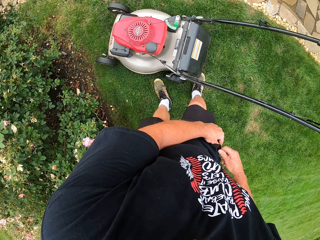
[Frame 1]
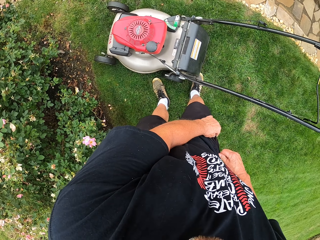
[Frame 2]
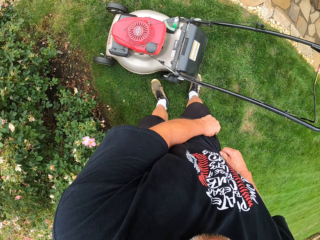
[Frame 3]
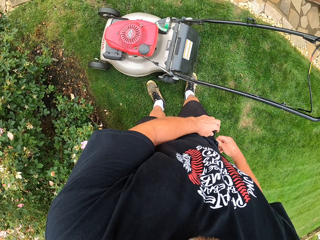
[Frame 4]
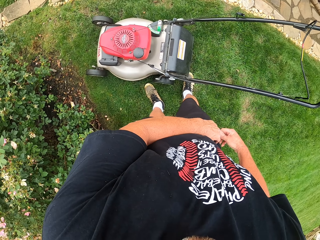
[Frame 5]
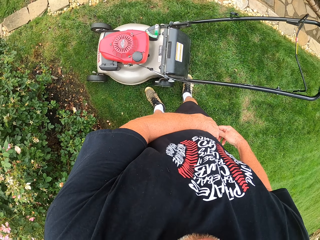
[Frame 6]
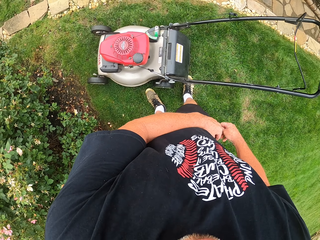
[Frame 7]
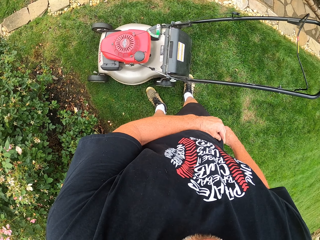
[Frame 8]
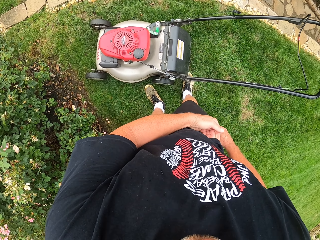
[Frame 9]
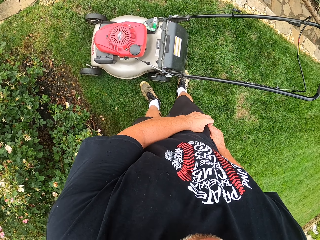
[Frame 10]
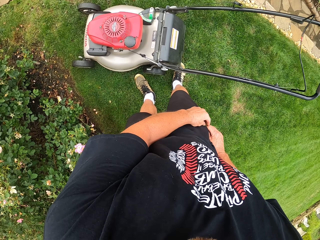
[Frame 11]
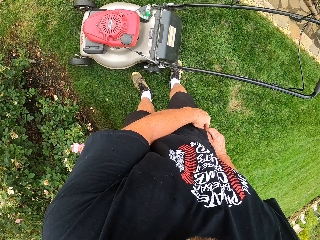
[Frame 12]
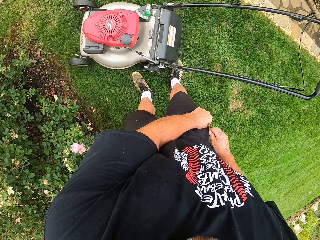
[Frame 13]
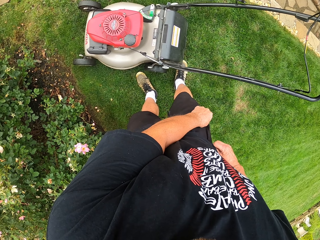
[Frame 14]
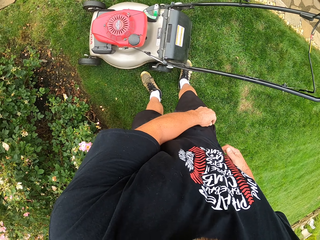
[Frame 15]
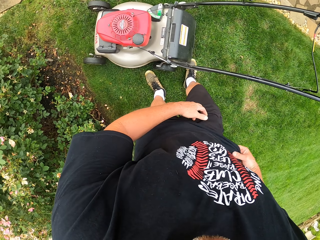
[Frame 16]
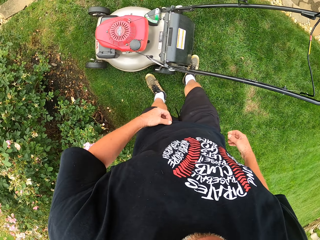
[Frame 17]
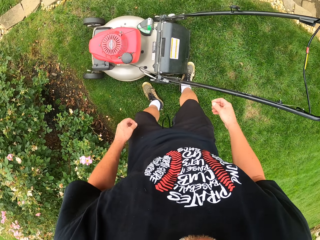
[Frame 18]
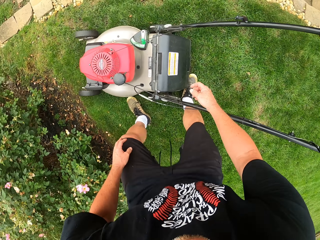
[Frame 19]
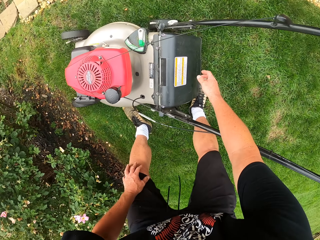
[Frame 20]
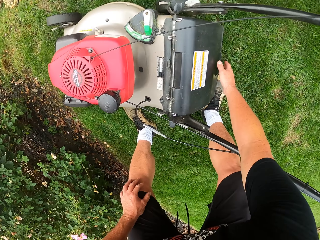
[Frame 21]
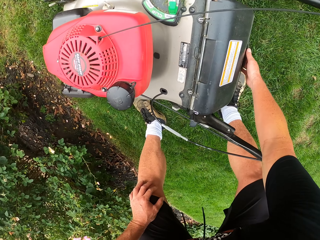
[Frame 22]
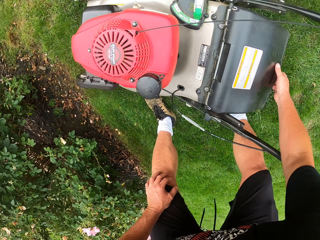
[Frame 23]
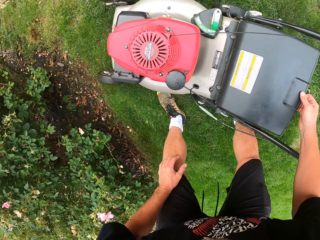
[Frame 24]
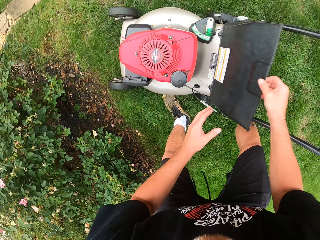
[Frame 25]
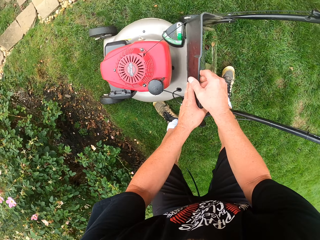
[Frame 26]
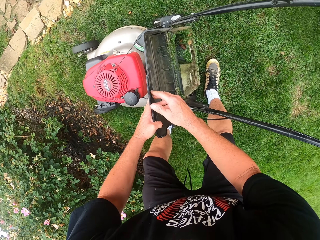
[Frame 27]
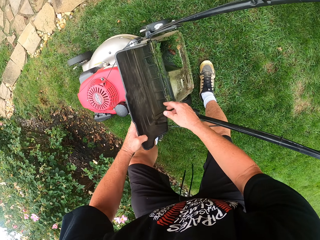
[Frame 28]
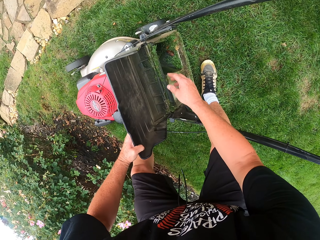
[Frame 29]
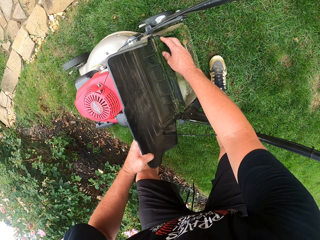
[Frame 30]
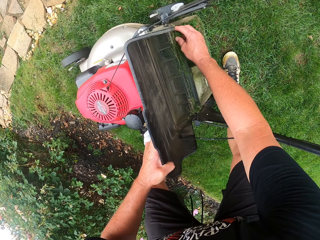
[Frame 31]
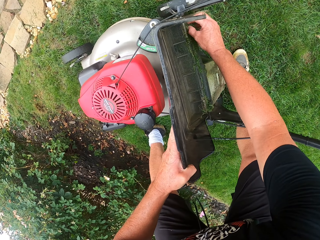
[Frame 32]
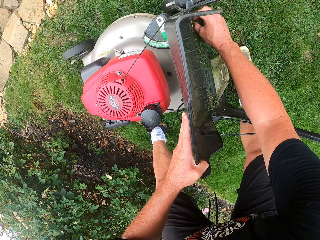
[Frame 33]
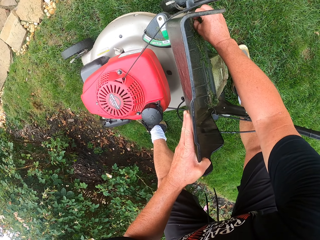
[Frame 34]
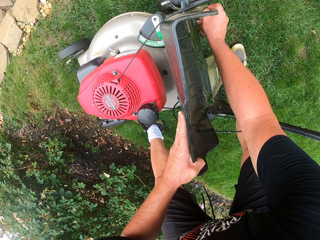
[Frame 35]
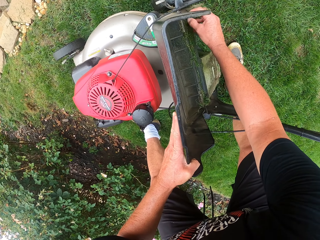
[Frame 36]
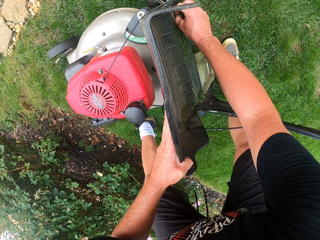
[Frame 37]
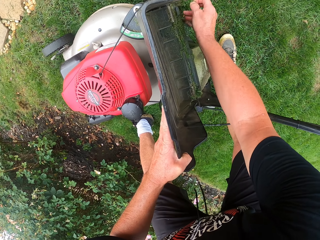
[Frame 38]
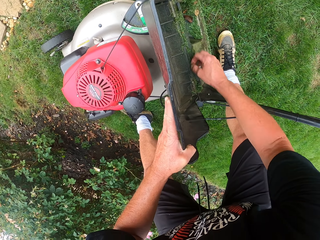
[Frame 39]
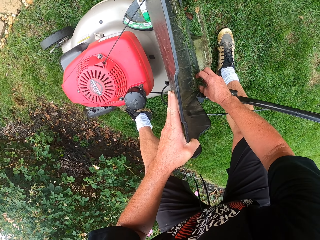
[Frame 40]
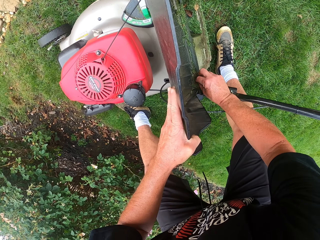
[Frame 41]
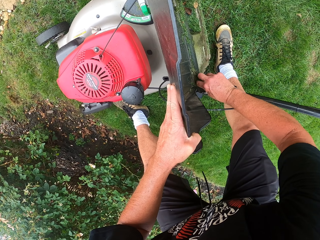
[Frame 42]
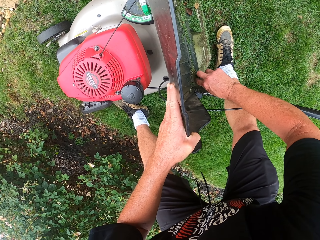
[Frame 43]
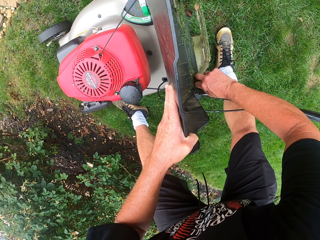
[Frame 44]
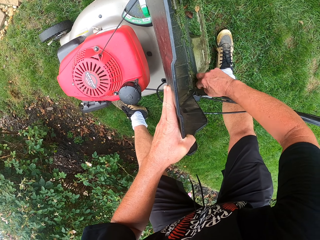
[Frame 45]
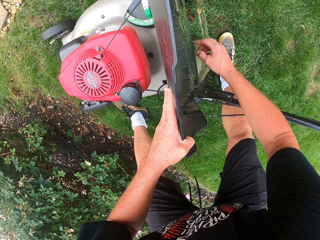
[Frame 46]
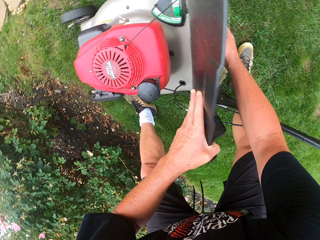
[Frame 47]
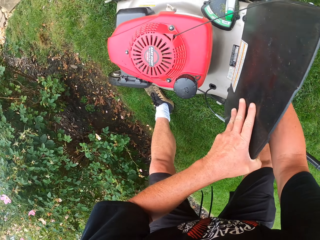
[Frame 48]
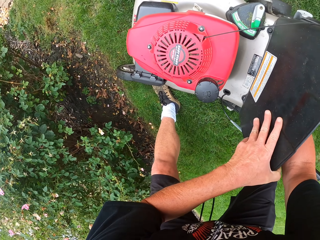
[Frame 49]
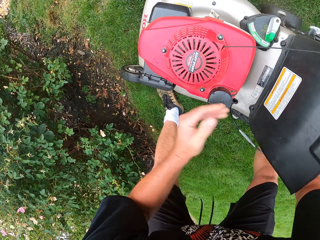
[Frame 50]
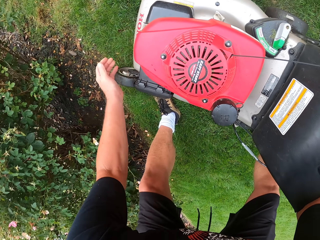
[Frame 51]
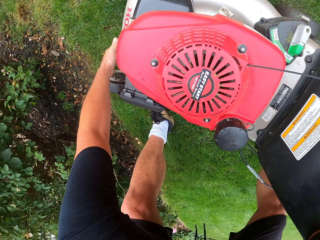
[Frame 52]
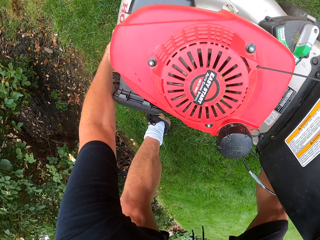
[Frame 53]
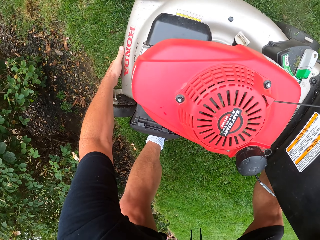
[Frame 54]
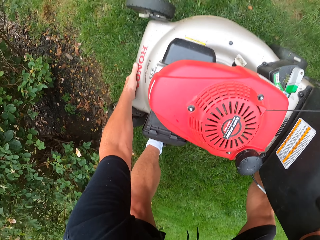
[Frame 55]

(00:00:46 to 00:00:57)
The camera wearer zips the shorts pocket. They open the lawn mower. They remove the dirt from the lawn mower.

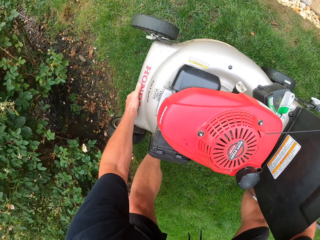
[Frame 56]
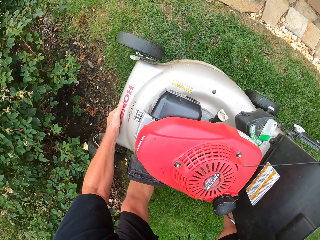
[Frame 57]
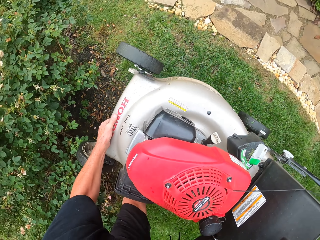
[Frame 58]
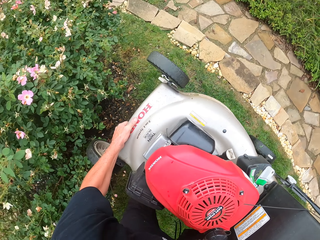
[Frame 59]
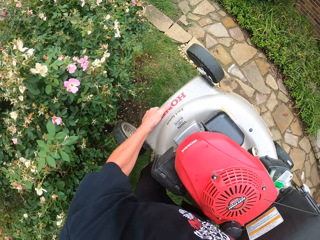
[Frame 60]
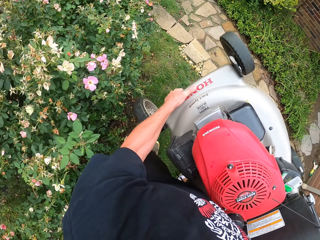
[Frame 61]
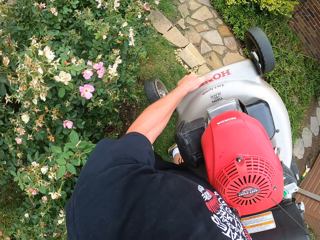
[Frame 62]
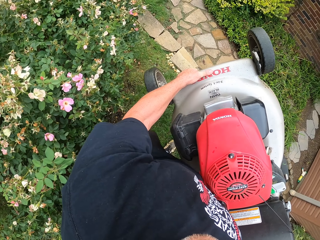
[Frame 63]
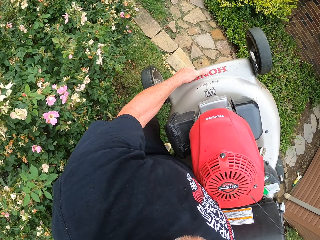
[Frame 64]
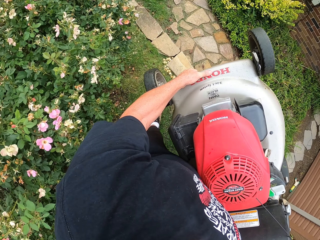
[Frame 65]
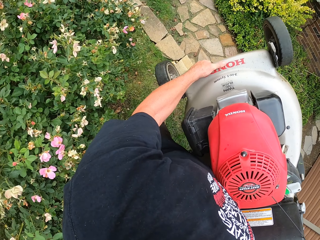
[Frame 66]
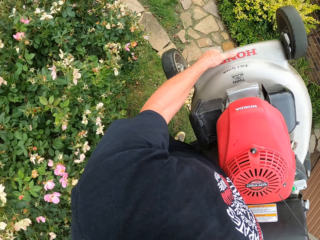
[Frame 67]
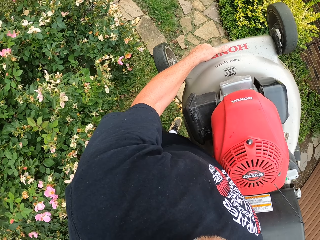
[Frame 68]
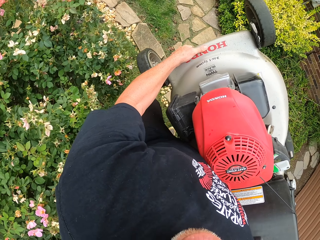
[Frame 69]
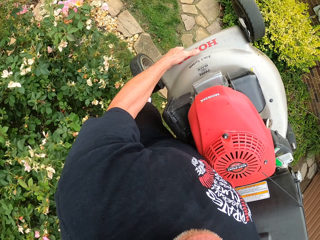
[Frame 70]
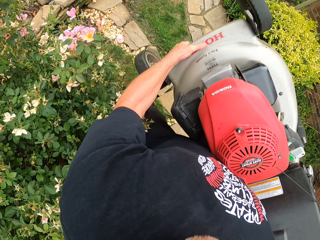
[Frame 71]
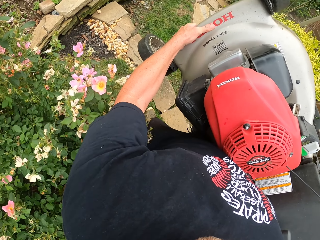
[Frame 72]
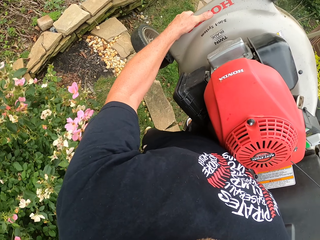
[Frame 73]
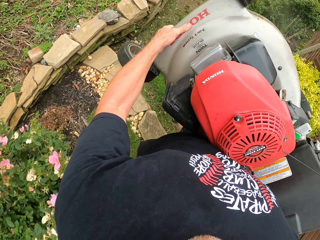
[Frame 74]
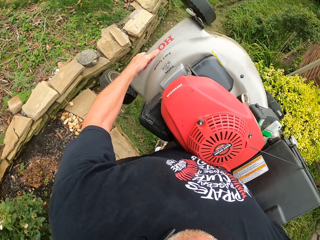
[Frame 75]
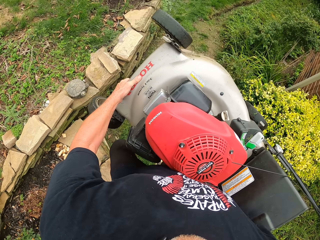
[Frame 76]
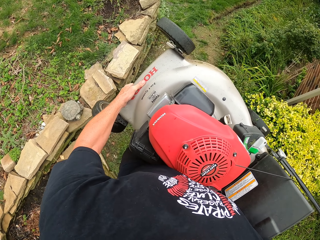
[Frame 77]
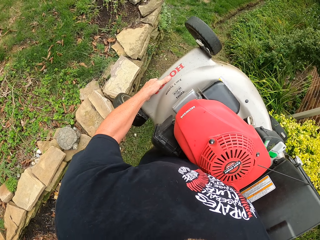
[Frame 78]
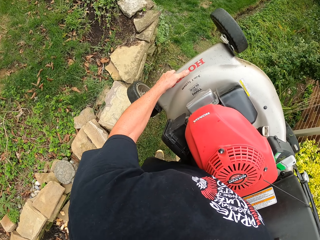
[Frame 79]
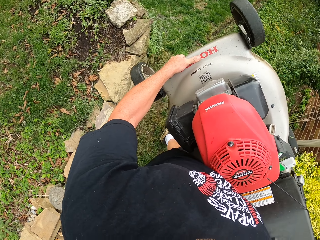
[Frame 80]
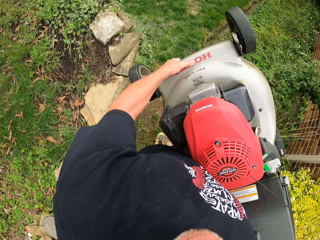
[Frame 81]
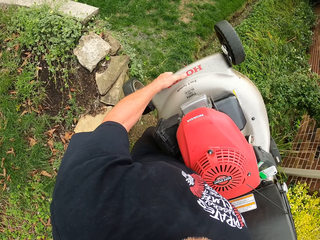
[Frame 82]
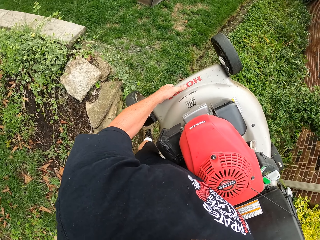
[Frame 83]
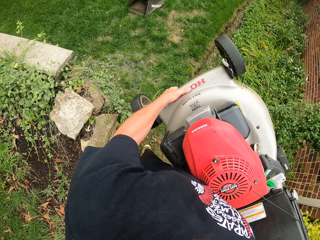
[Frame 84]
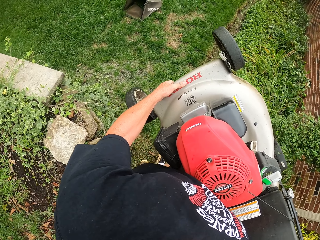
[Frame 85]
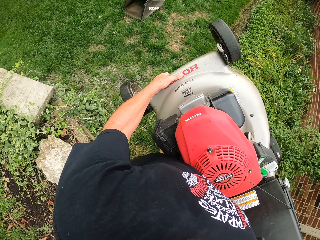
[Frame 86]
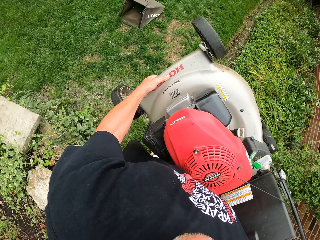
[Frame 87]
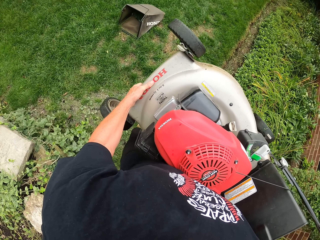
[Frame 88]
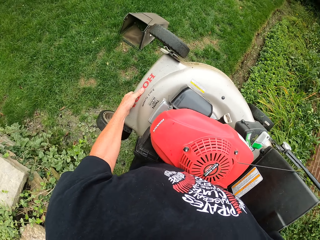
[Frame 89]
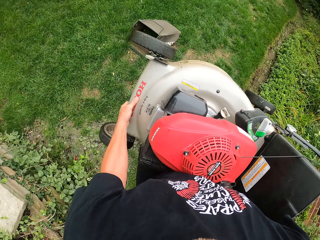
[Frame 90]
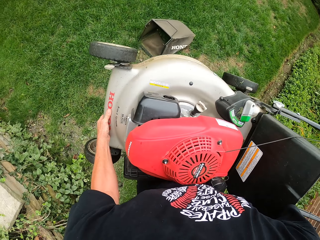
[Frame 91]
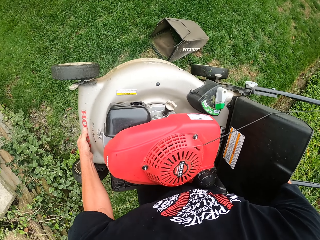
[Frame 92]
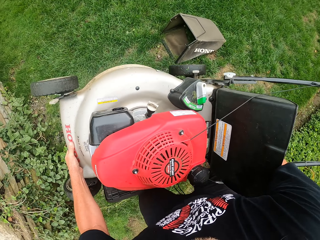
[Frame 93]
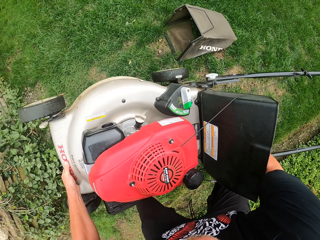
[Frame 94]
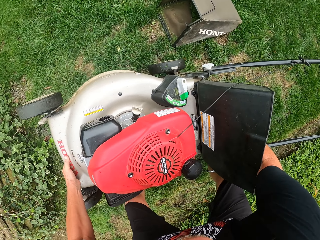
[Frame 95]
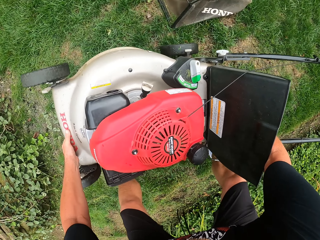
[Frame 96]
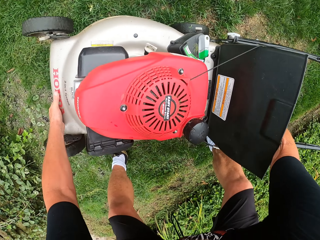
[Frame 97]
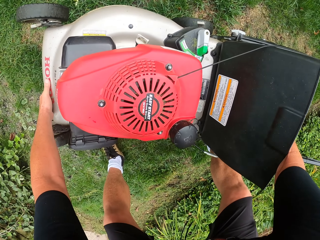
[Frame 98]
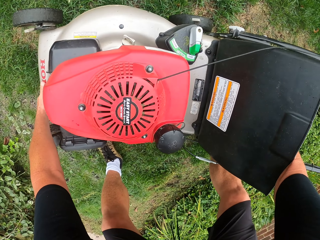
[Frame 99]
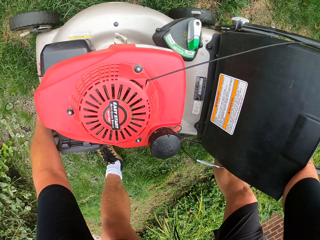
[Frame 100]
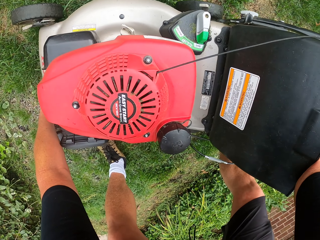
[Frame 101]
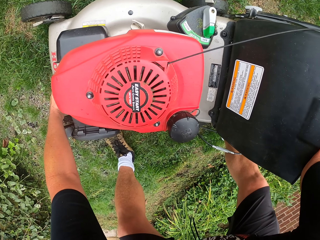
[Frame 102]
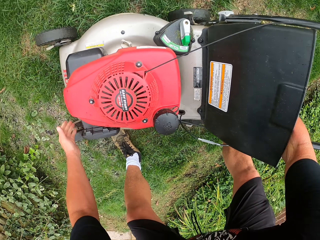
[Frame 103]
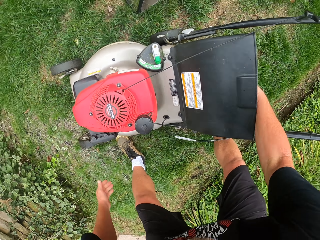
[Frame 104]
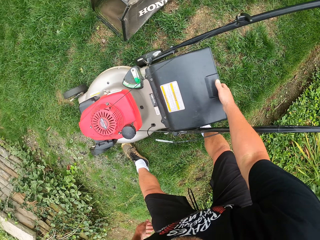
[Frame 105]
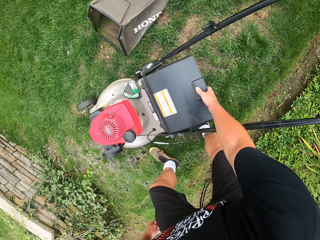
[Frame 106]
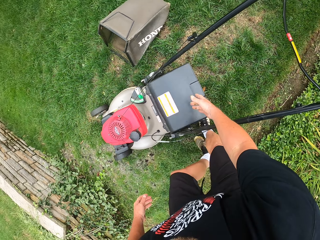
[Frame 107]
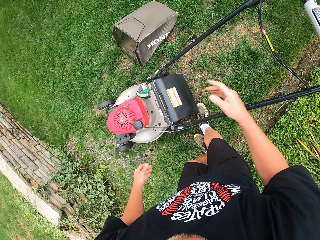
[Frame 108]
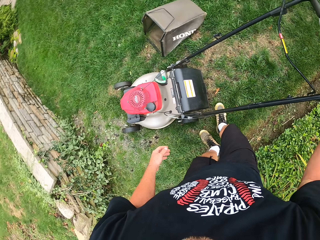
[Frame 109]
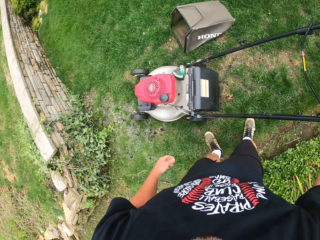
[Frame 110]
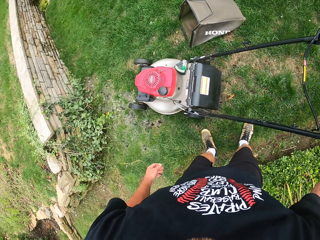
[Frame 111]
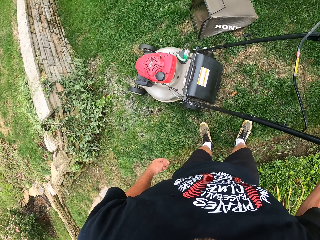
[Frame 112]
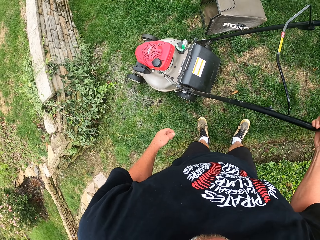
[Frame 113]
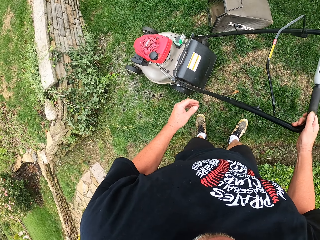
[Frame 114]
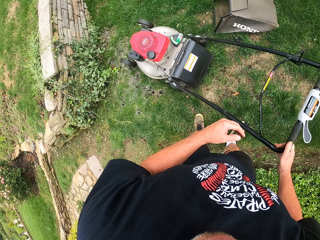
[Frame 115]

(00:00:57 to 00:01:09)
The camera wearer carries the lawn mower. They lift the lawn mower. They walk in the compound. They carry the lawn mower as they walk. They carry the lawn mower as they walk again. They put down the lawn mower.
